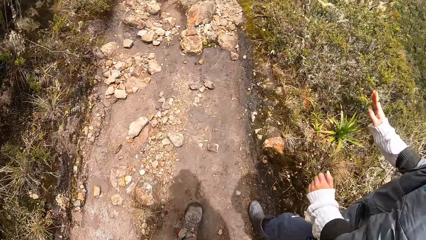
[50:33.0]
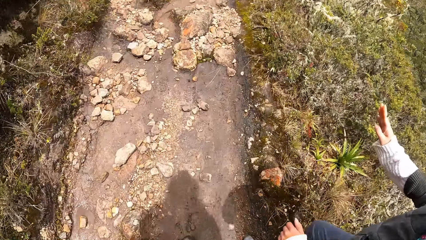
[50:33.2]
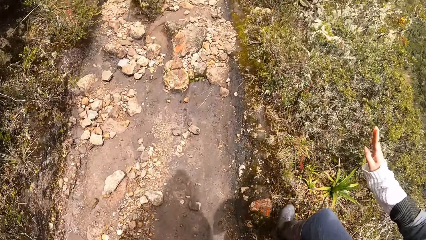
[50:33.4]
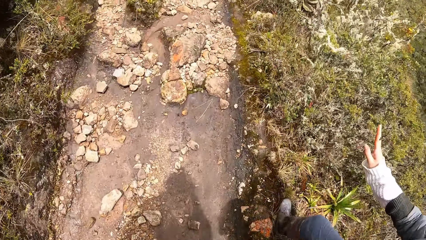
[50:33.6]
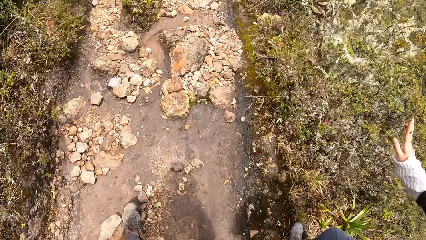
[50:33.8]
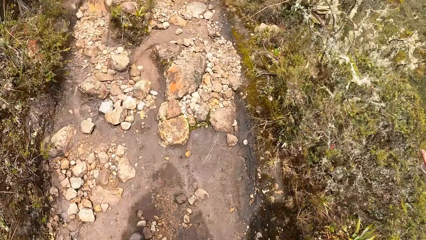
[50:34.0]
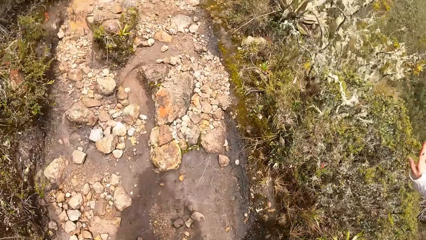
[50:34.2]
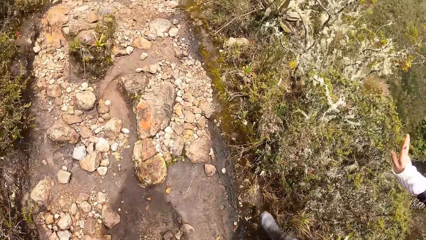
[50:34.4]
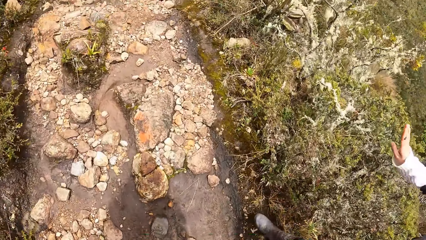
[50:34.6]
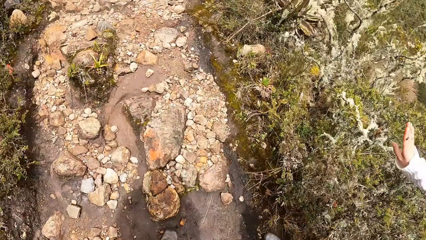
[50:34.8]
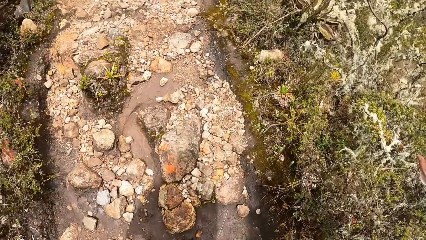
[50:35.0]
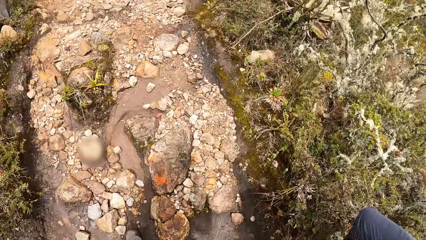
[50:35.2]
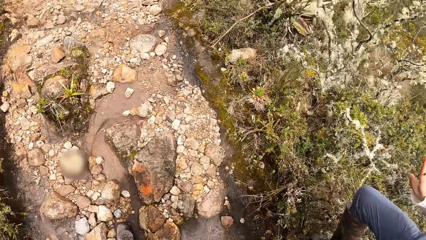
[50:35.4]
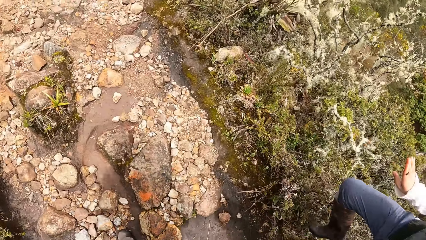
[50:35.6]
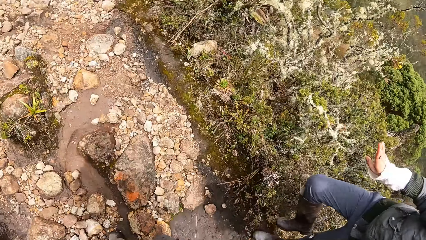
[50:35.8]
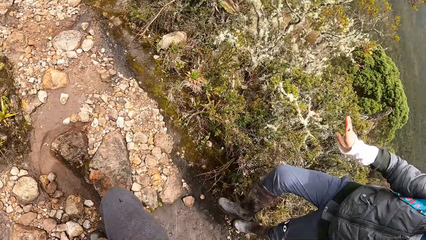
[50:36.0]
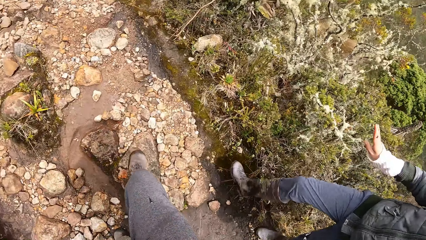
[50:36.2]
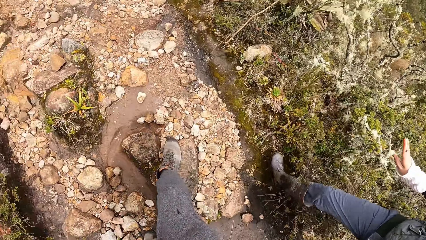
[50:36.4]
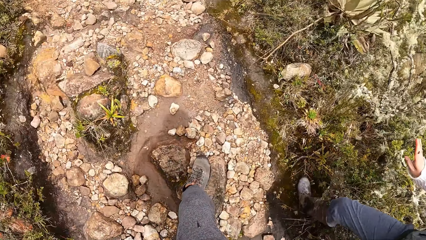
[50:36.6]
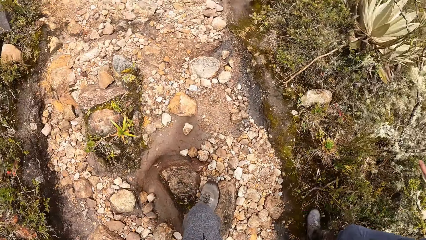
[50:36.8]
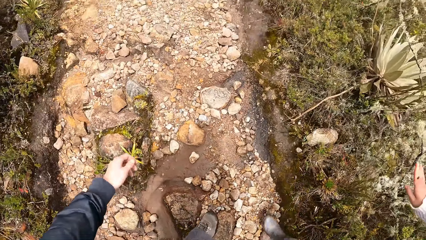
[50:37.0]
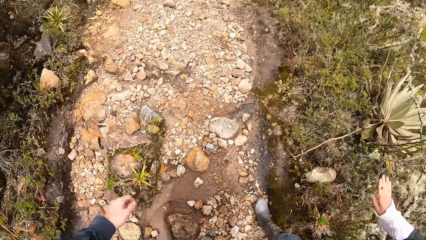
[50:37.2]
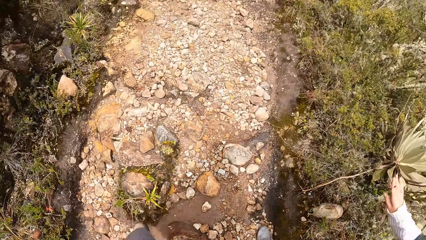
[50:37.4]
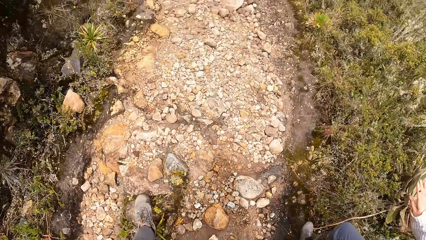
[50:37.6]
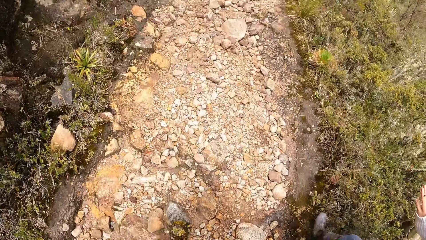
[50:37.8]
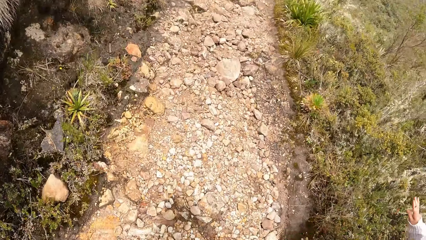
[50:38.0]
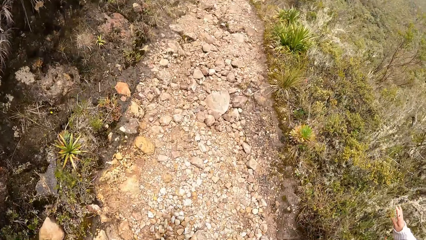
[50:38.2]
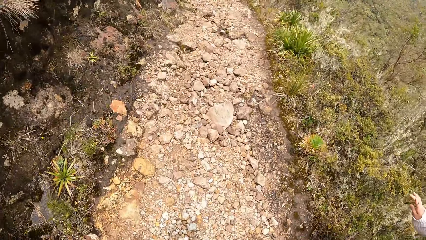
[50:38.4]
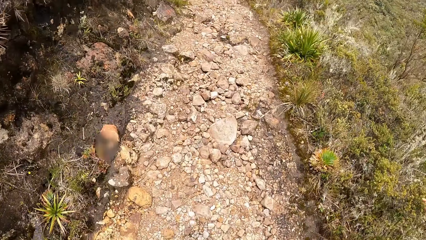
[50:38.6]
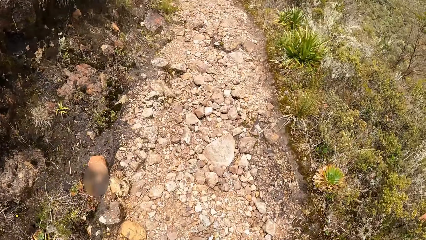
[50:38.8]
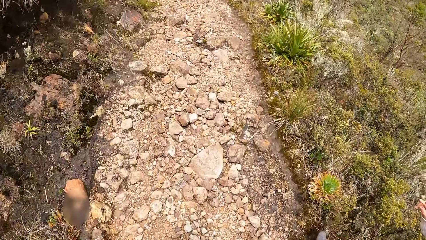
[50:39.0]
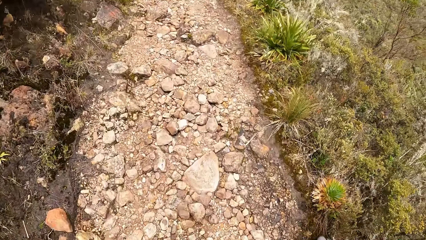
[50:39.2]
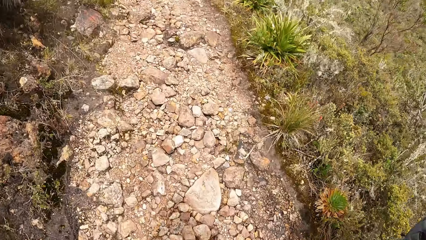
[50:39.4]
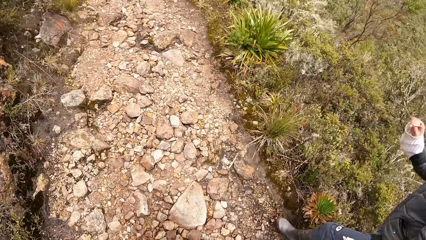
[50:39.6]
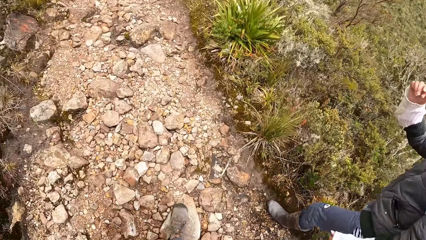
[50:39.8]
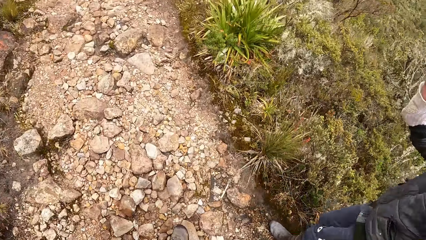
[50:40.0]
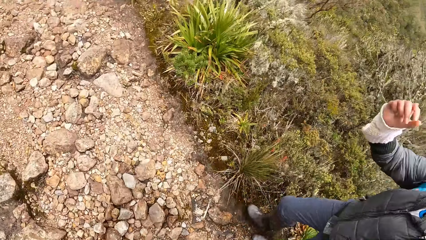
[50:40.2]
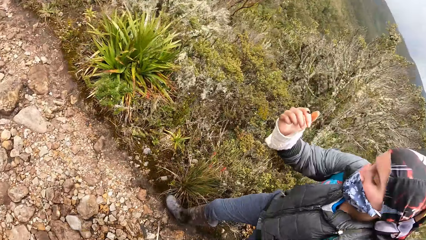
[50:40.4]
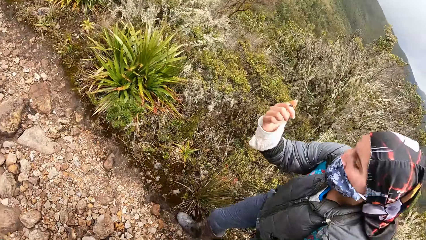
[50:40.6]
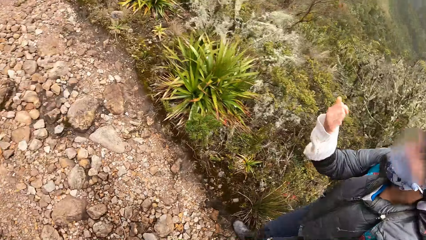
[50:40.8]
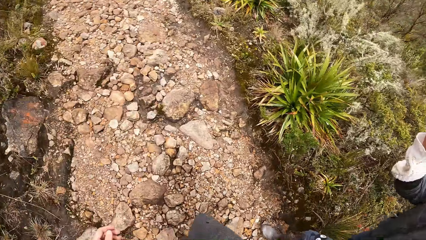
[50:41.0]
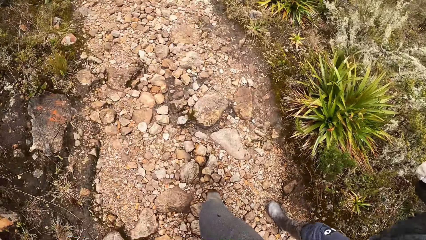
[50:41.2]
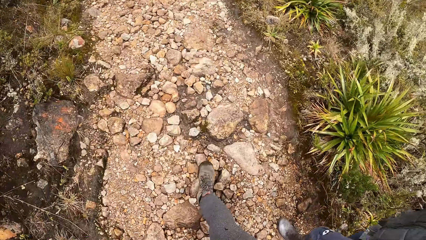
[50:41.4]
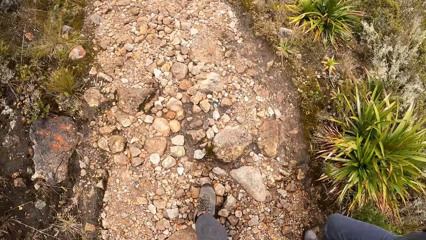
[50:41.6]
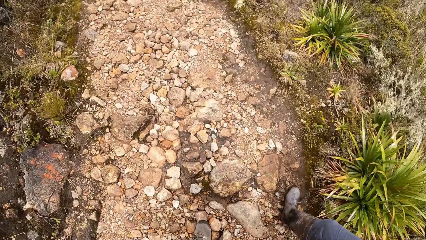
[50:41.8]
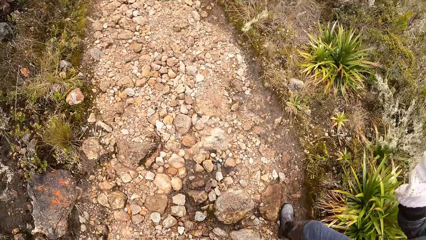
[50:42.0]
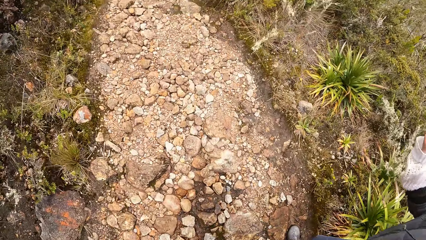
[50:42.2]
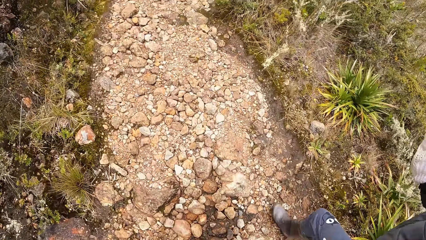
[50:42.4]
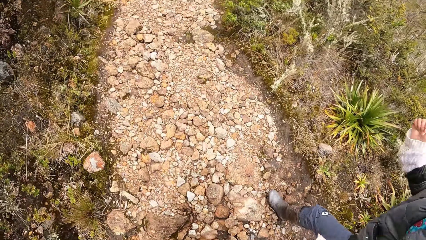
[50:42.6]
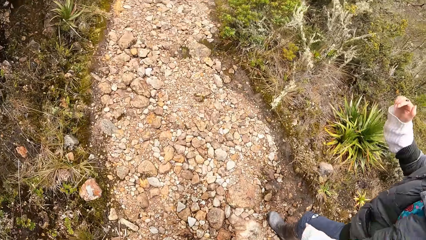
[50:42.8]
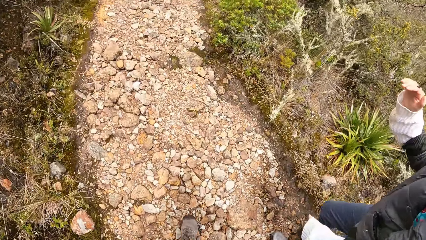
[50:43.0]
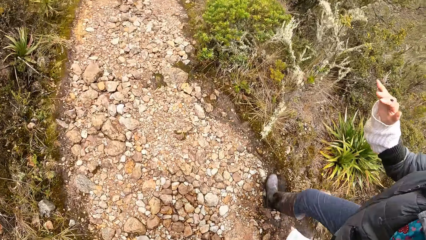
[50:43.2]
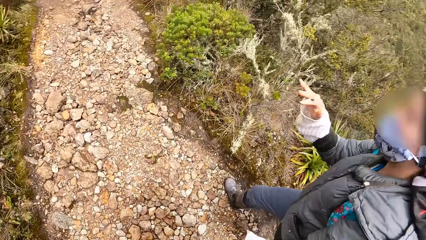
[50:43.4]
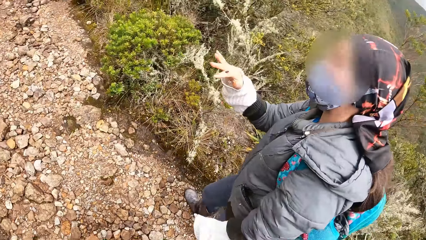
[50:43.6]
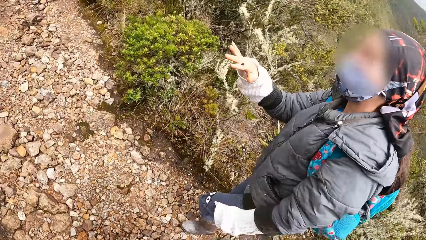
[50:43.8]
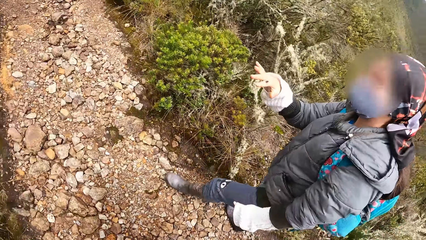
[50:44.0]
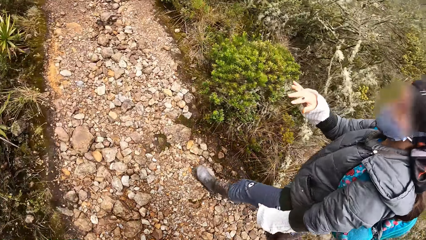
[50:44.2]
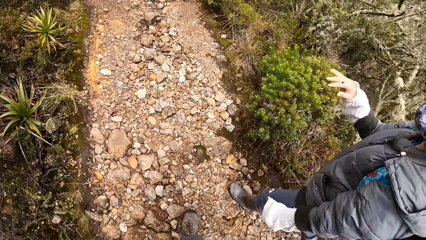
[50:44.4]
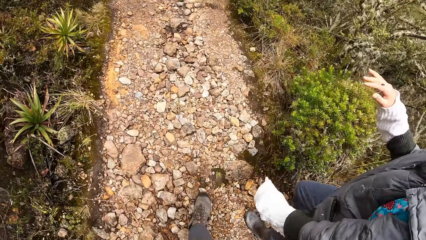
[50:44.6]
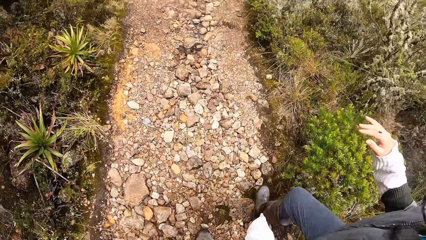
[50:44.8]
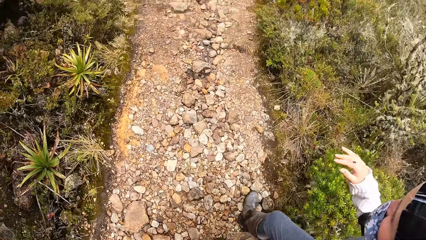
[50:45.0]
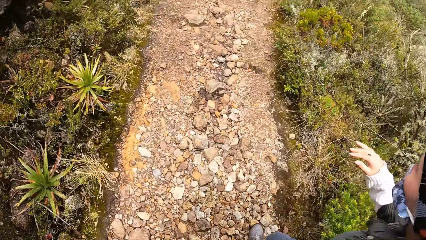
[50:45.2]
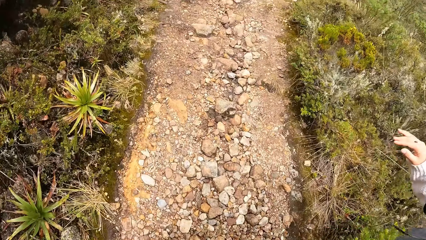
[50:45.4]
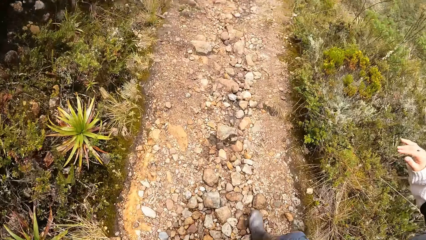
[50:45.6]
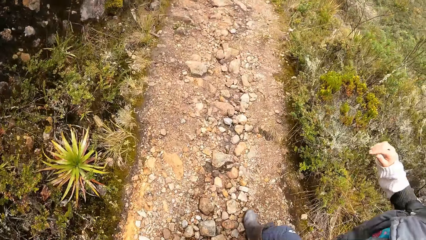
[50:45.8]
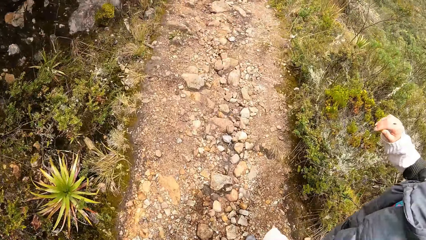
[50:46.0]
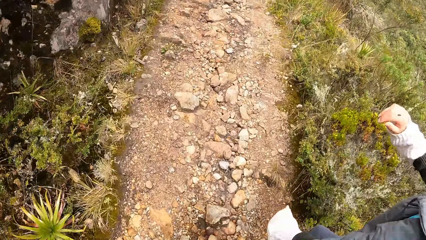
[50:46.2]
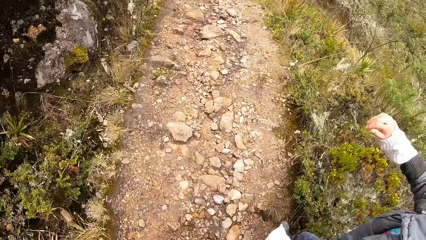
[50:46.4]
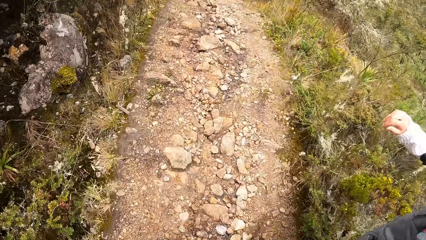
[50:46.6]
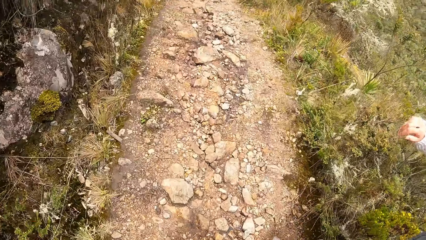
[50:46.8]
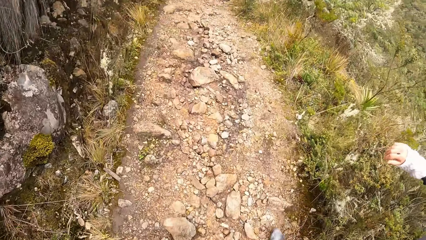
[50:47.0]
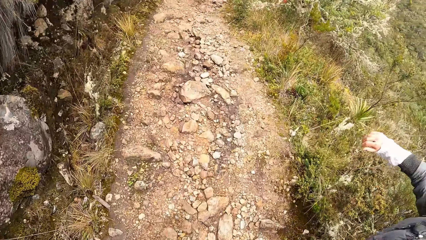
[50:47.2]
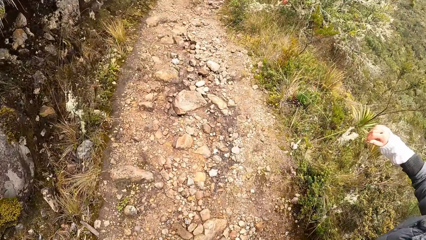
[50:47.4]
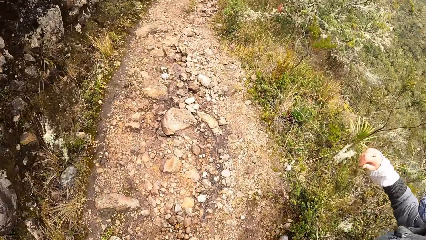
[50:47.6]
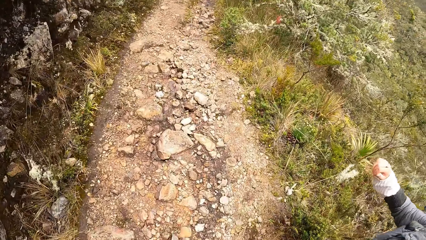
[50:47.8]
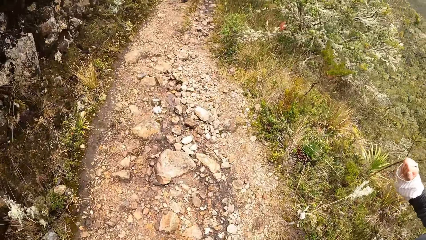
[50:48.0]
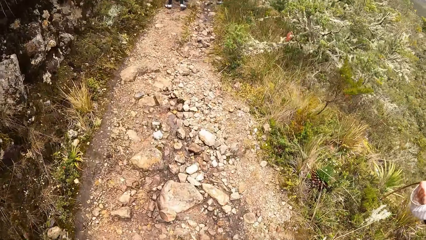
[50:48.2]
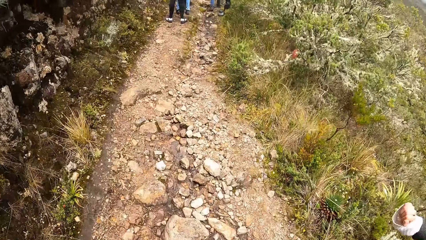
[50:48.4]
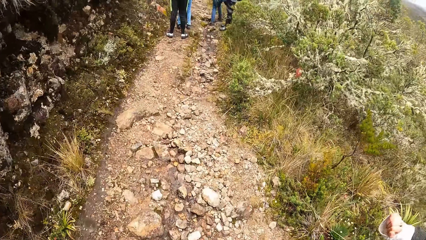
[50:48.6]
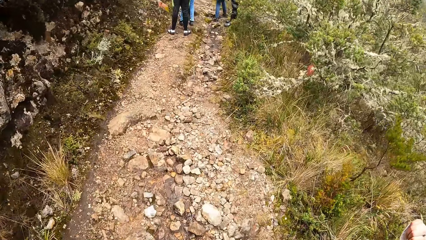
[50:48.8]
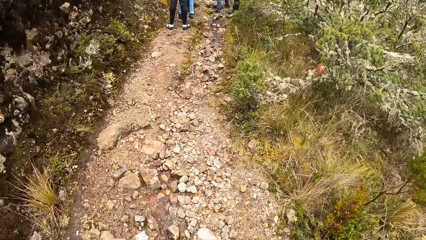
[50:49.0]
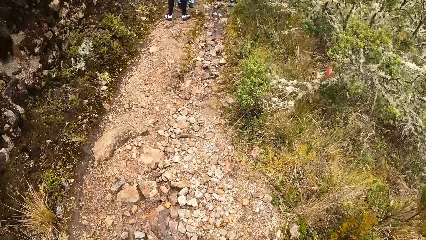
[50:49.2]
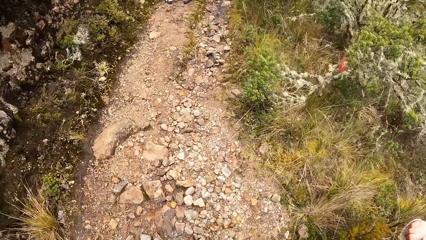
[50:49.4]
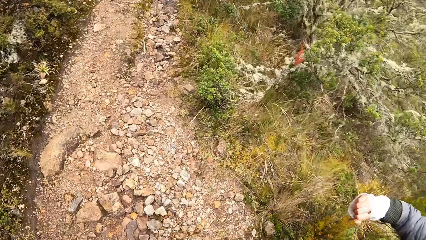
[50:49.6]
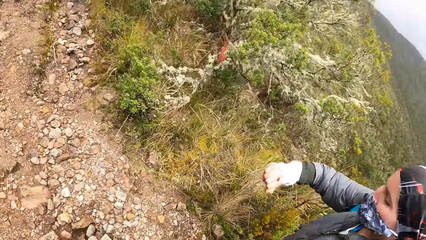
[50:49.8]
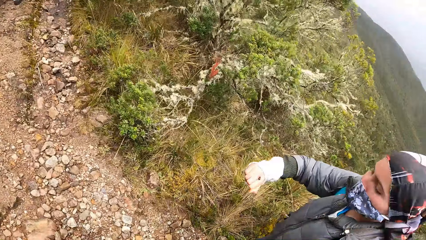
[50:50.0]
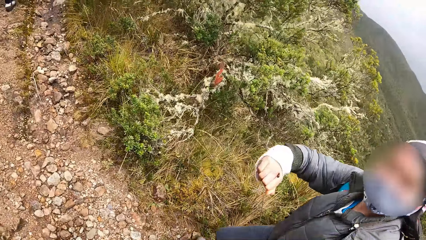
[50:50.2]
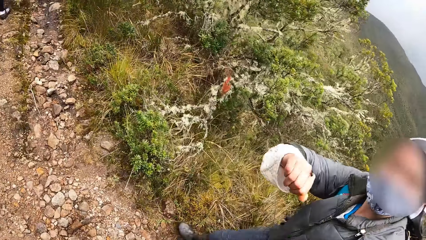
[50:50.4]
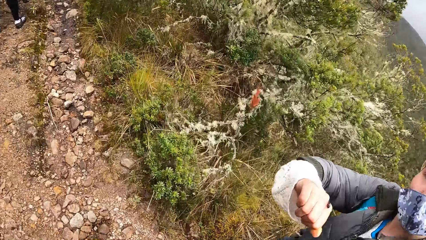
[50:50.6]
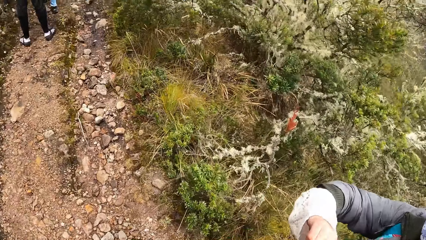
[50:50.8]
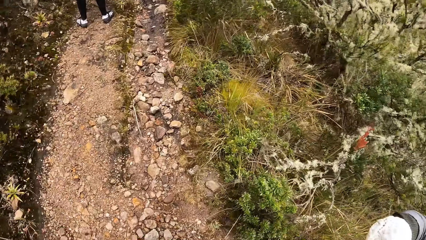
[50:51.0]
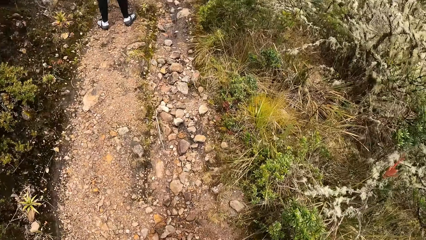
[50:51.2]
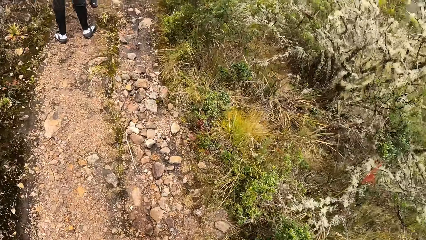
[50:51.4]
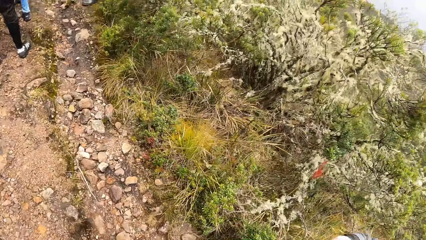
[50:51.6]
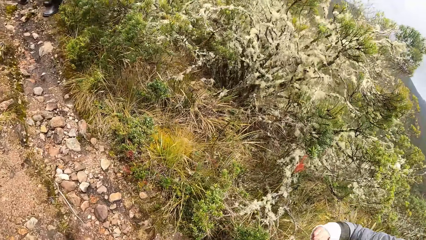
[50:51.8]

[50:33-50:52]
The camera wearer walks on the stony path in the forest with other tourists. A woman walks on the path in the forest.
